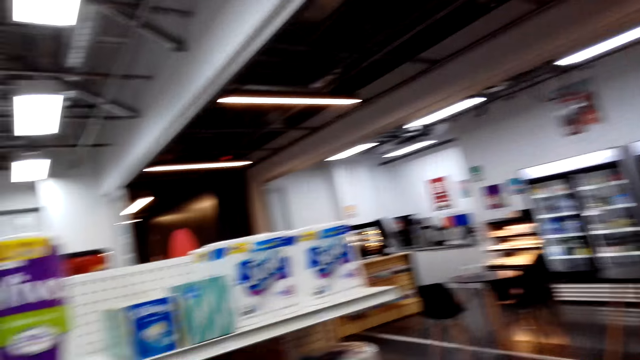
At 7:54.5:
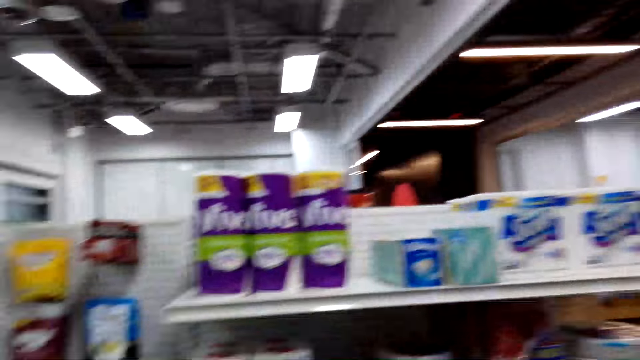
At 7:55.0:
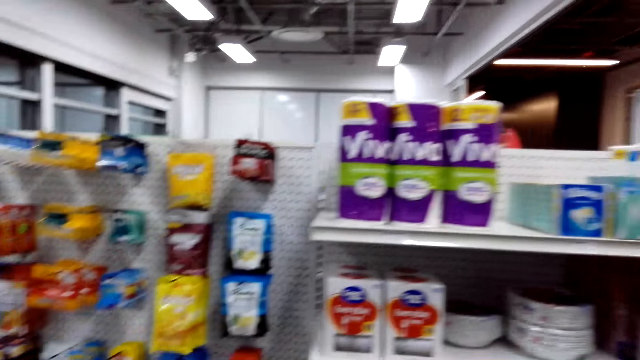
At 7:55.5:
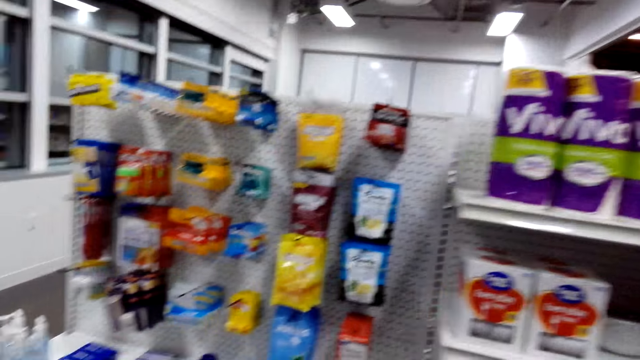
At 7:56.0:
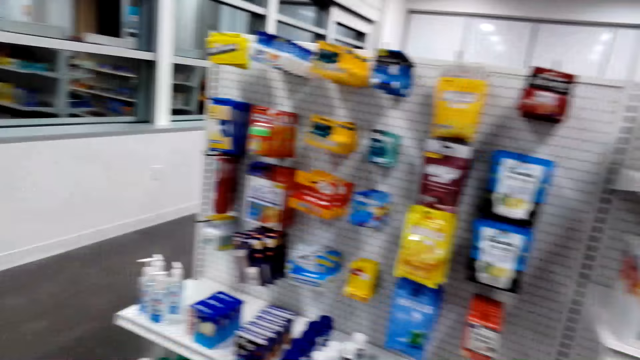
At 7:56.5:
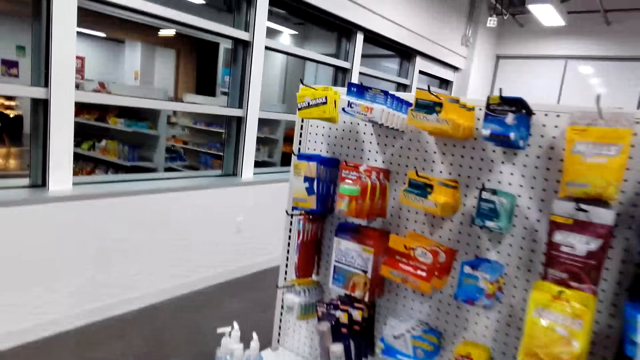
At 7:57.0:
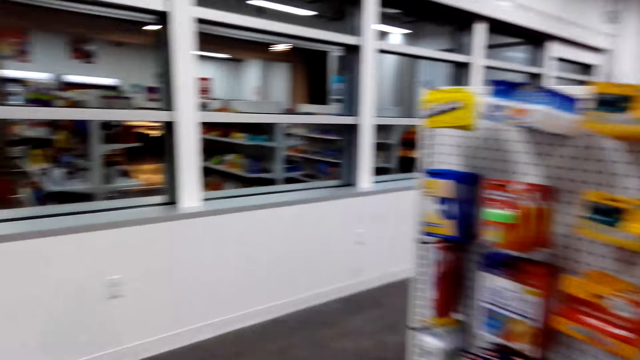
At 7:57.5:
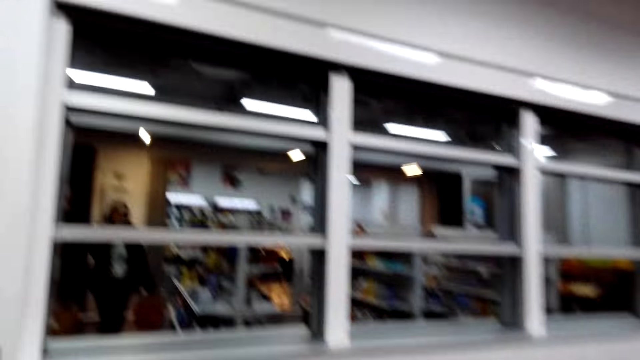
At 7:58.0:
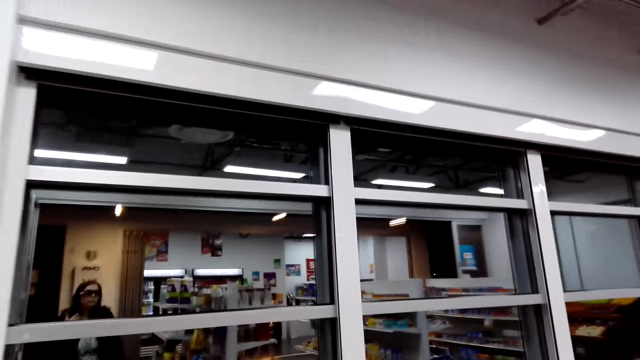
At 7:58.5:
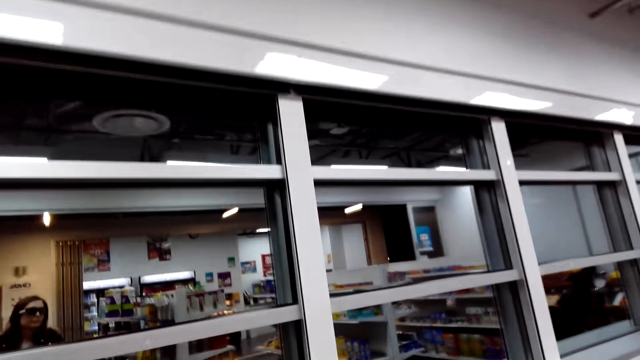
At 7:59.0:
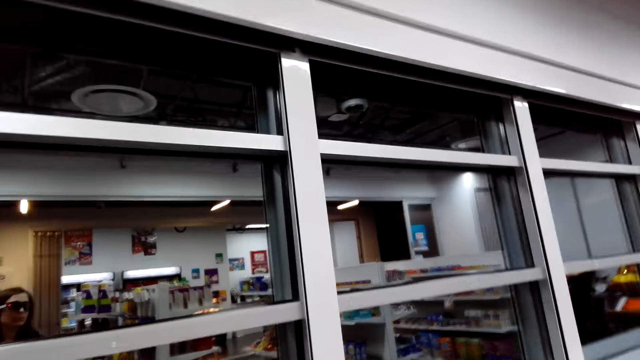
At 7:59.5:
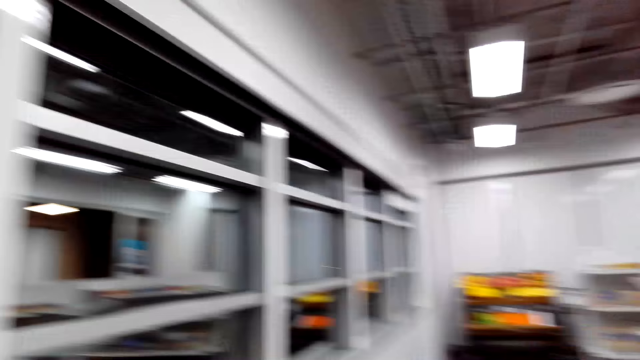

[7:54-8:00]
The camera wearer turns.

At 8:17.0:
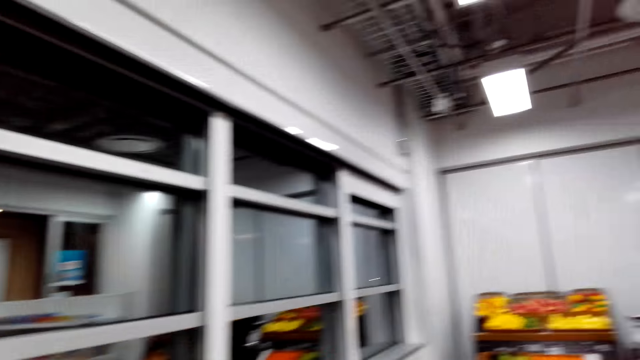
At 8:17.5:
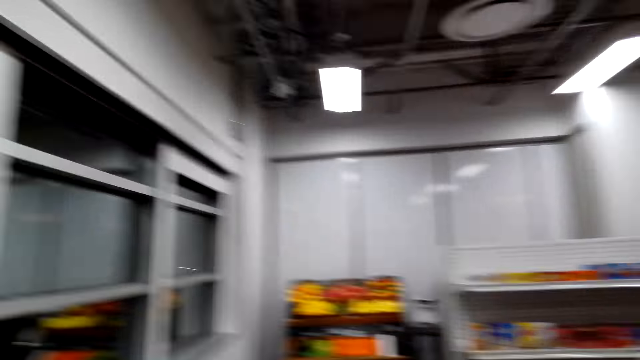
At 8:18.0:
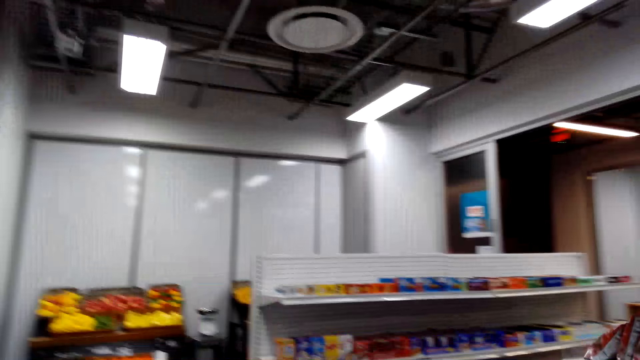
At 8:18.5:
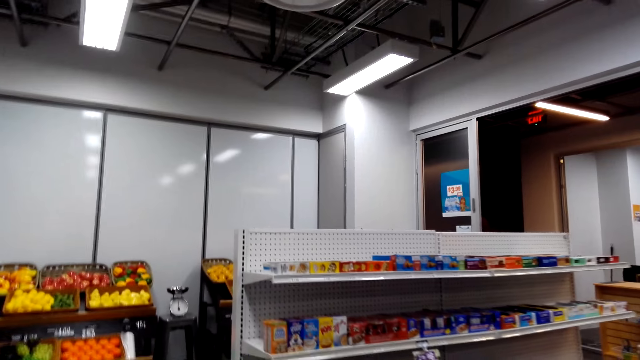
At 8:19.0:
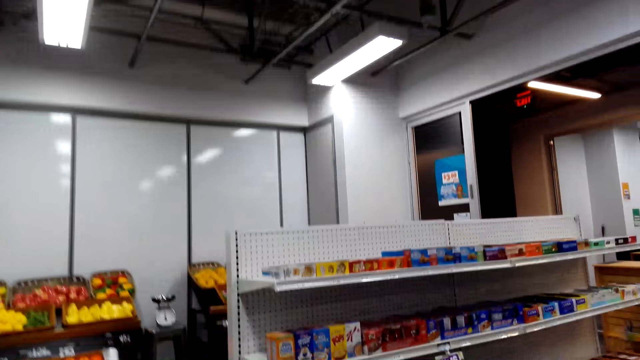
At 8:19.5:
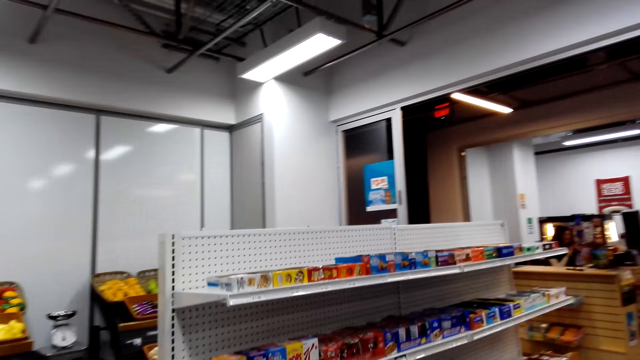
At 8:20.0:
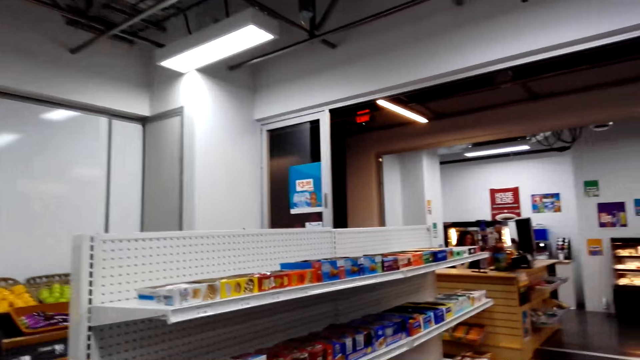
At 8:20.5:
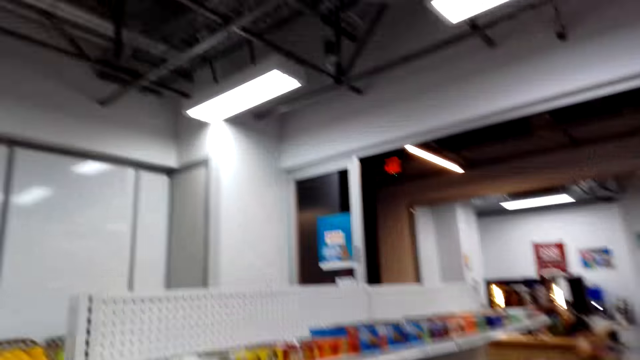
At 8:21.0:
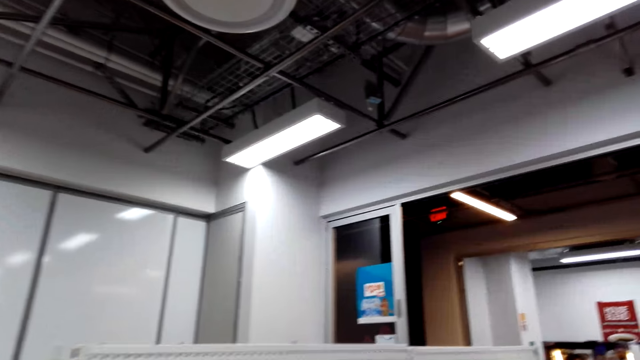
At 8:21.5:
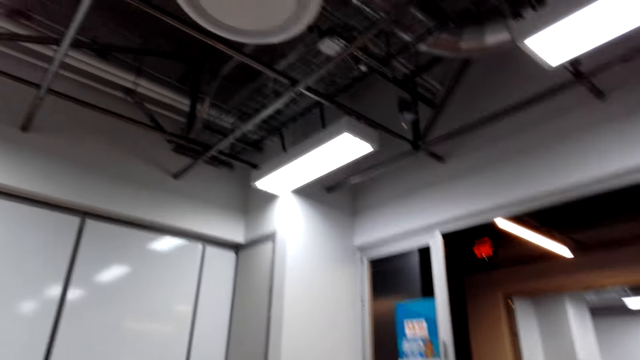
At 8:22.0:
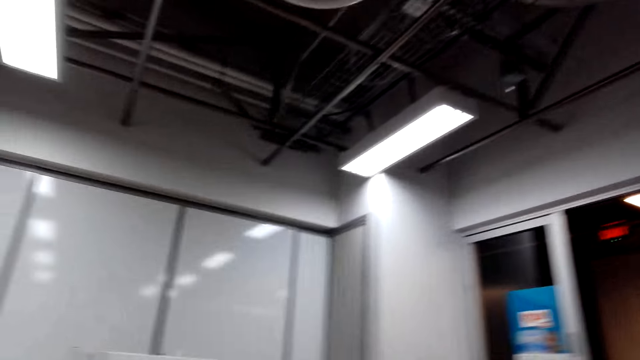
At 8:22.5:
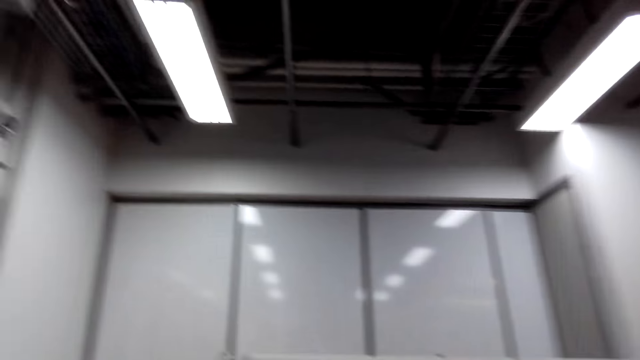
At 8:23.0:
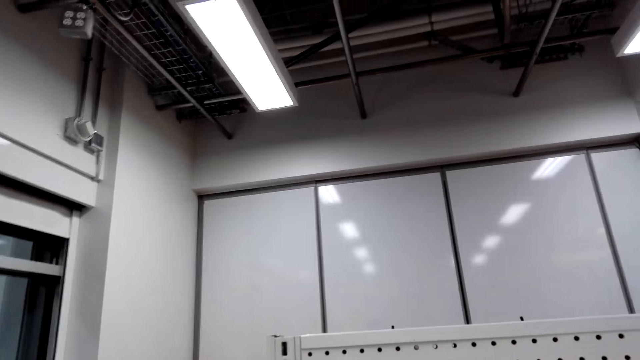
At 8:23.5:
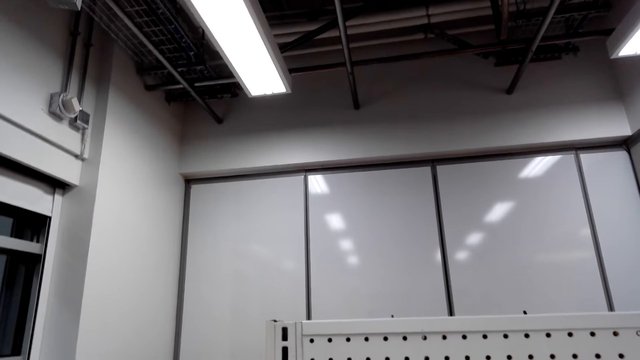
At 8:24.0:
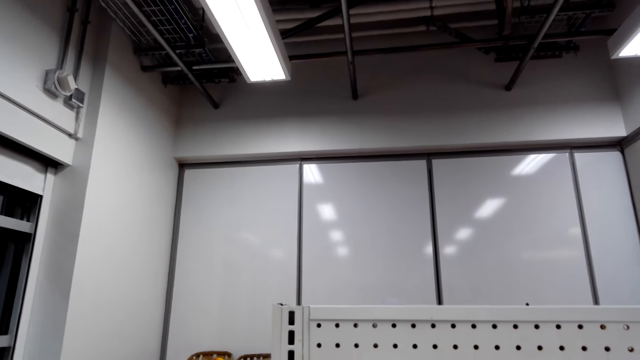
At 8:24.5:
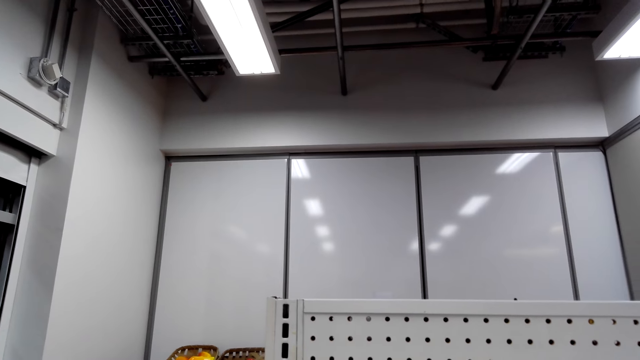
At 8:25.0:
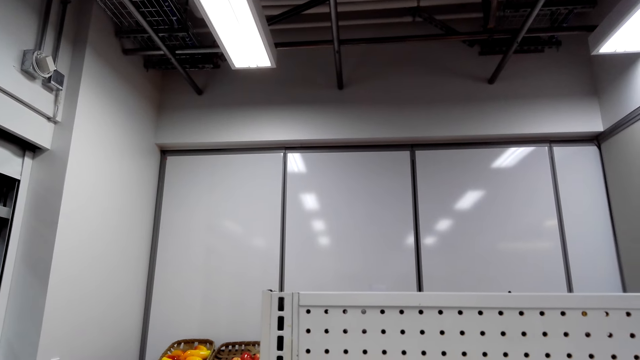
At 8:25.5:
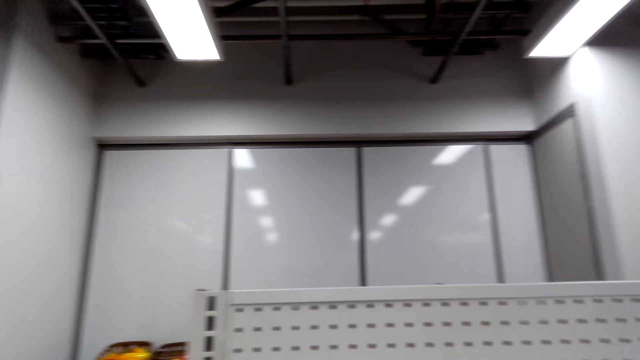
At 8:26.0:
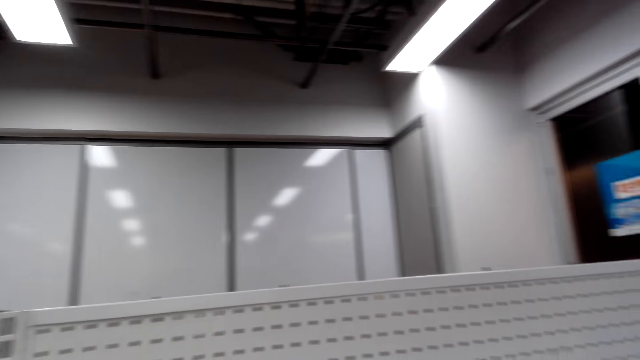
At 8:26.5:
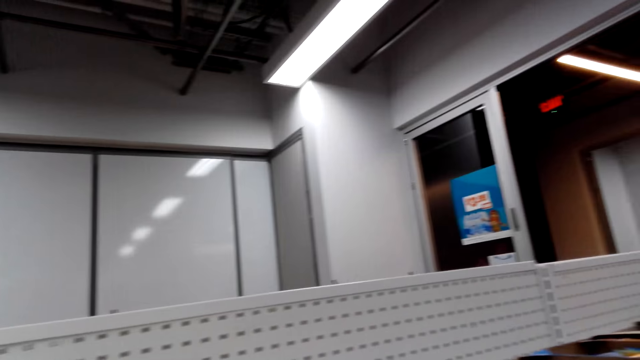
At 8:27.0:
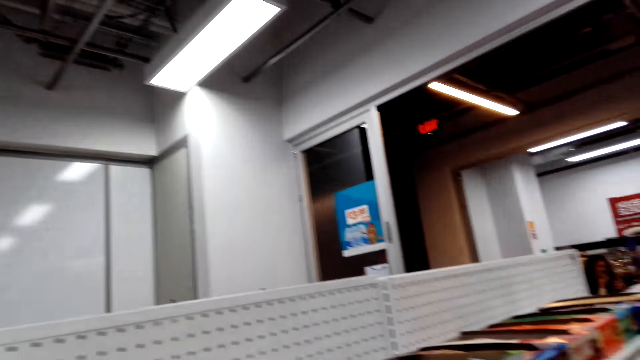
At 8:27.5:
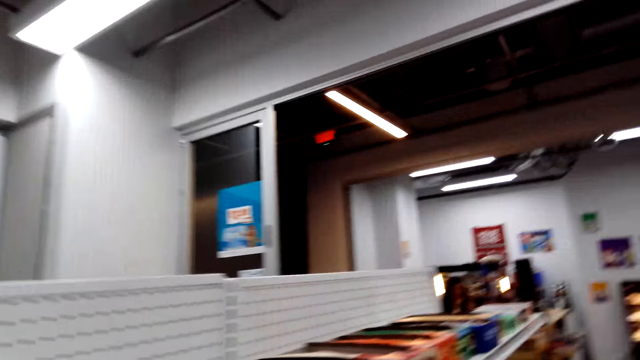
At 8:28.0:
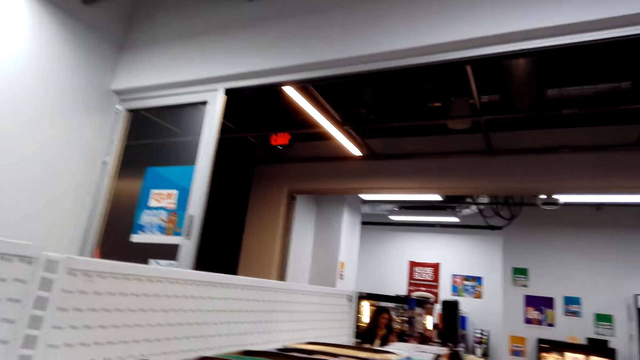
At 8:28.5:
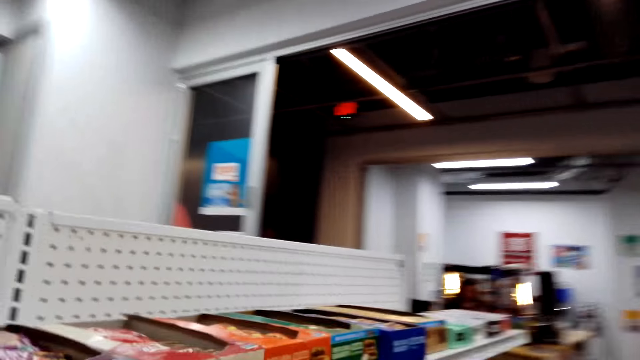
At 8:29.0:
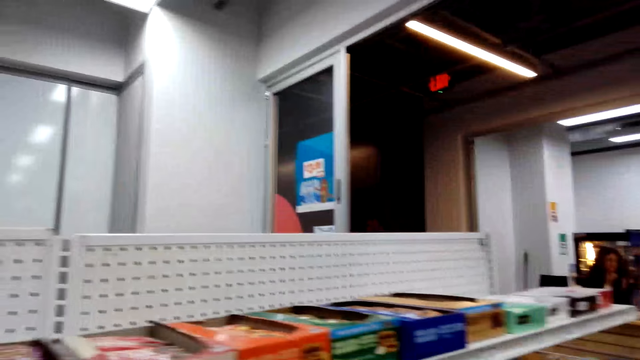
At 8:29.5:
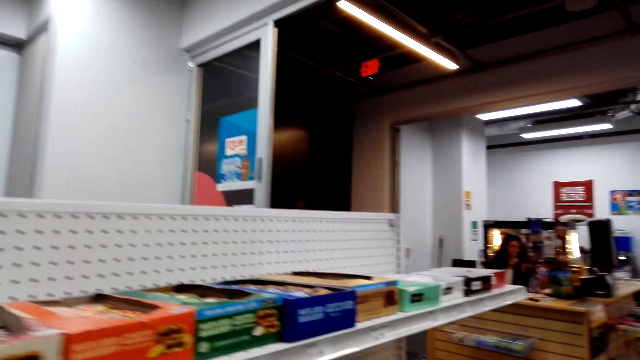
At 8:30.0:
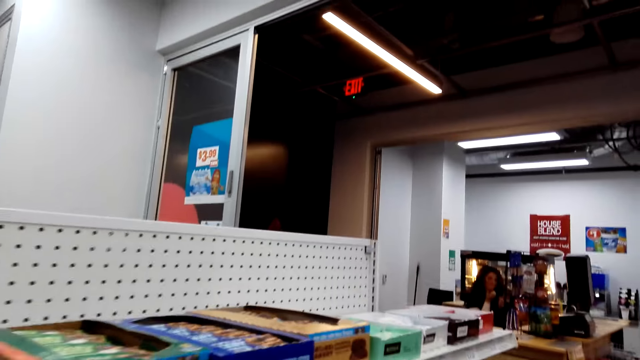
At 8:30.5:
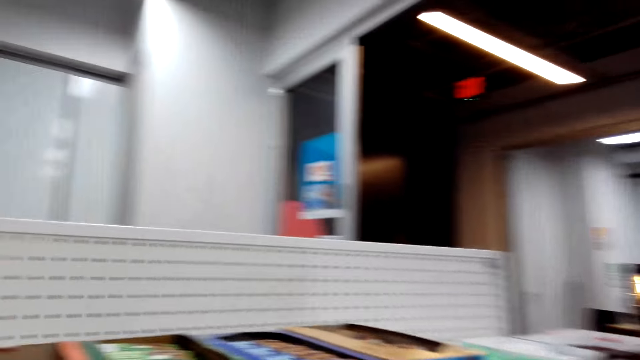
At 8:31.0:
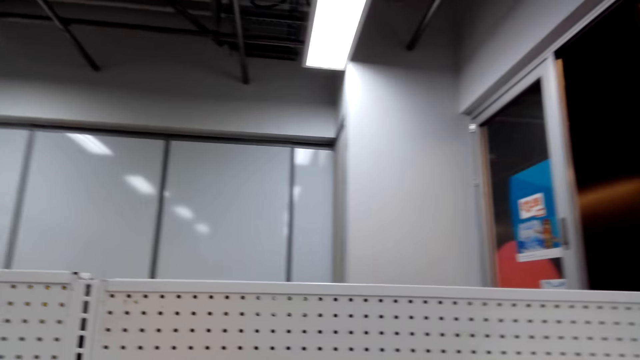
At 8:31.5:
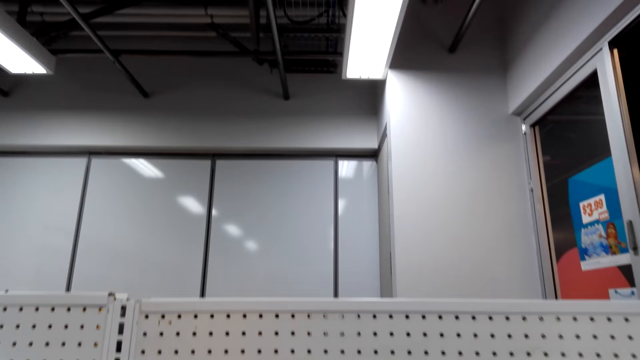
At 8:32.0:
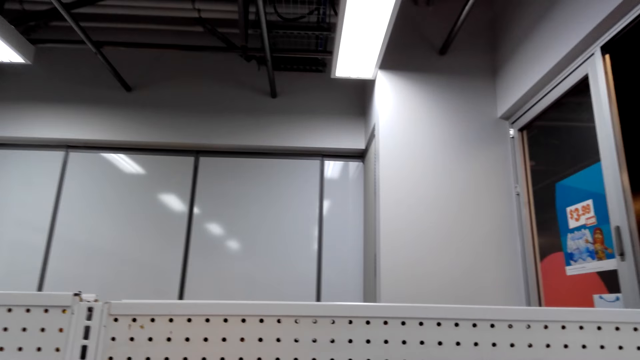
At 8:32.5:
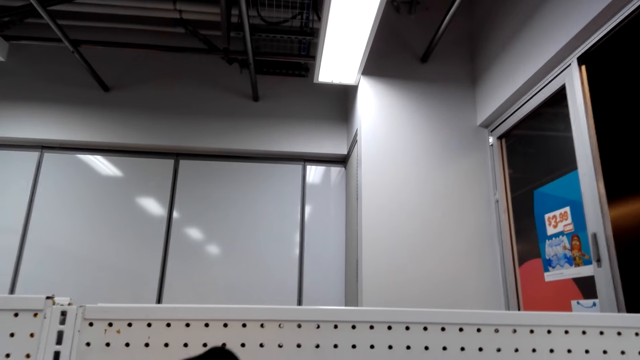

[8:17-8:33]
The camera wearer walks. They look around. They walk.
